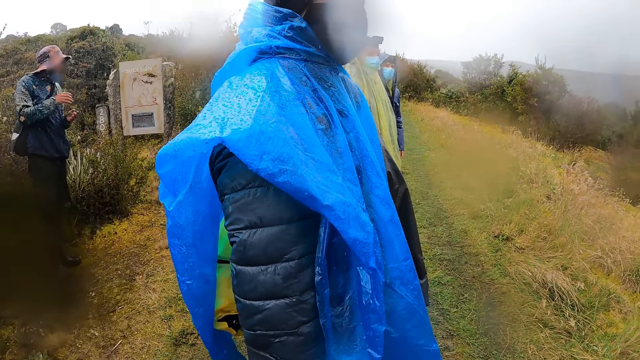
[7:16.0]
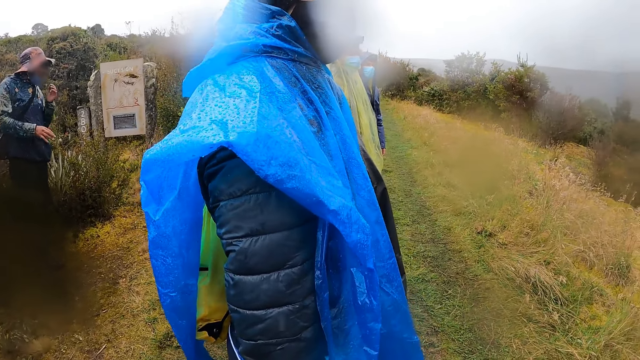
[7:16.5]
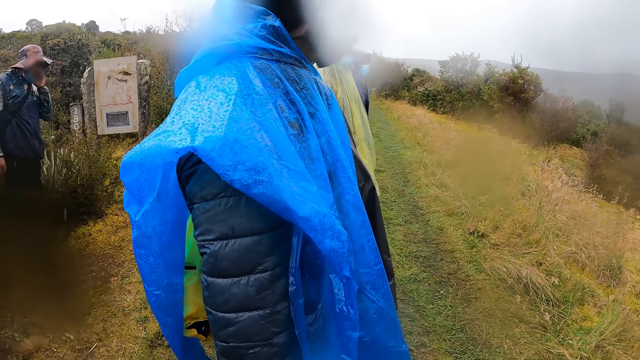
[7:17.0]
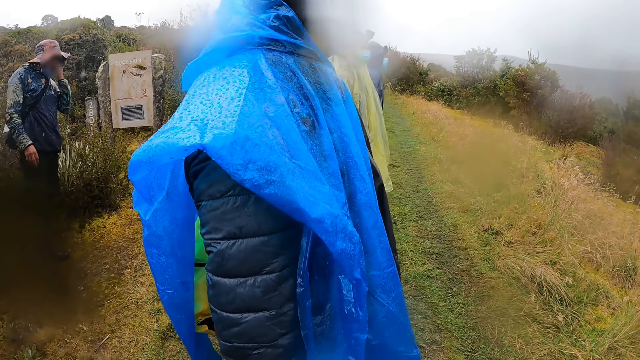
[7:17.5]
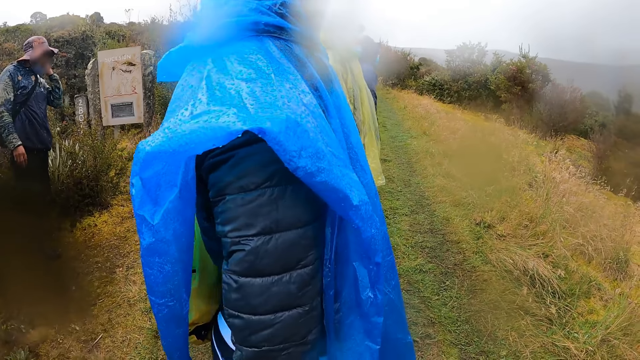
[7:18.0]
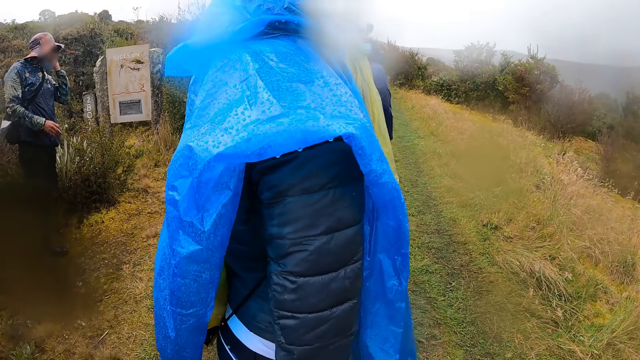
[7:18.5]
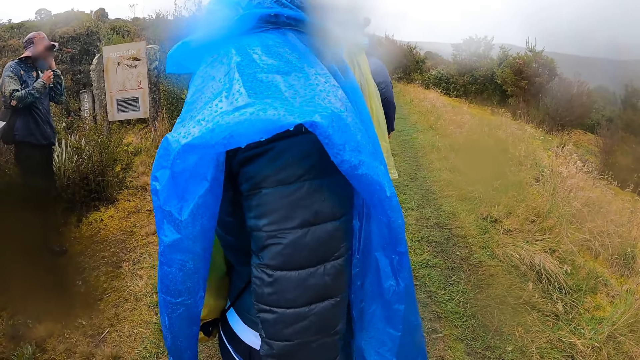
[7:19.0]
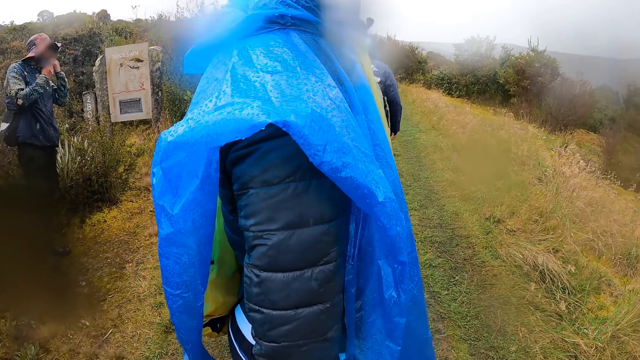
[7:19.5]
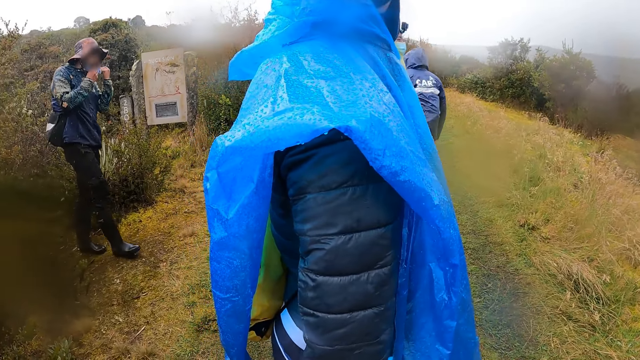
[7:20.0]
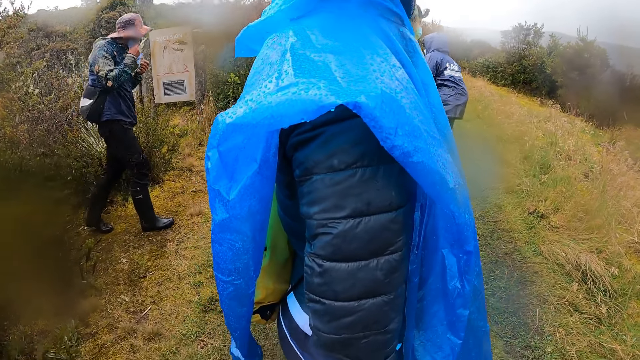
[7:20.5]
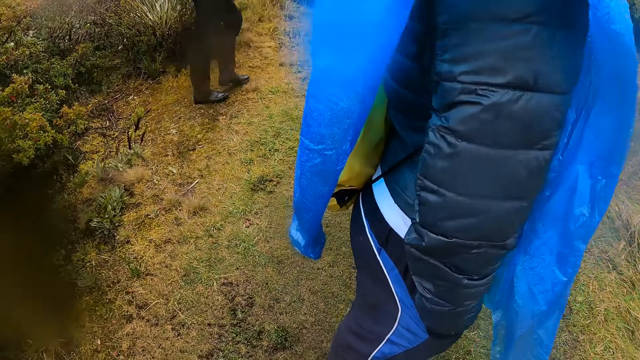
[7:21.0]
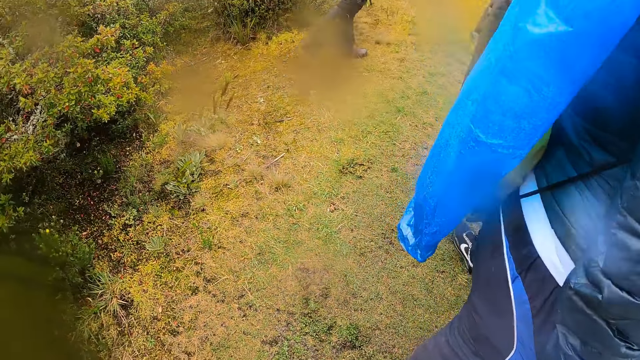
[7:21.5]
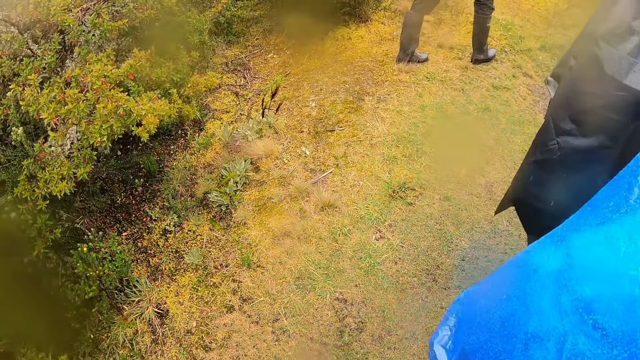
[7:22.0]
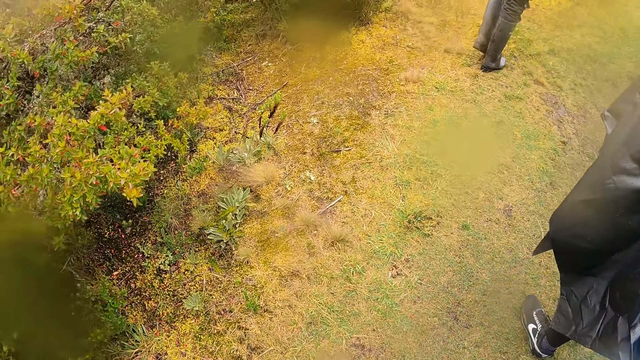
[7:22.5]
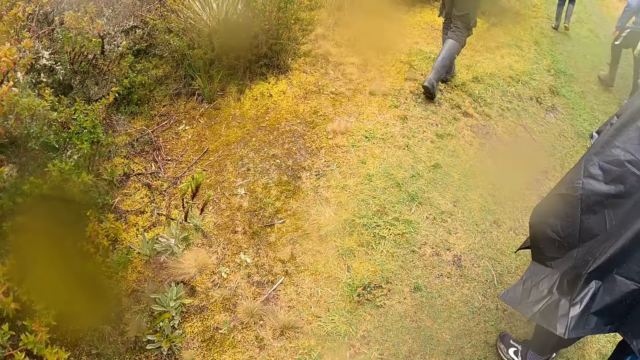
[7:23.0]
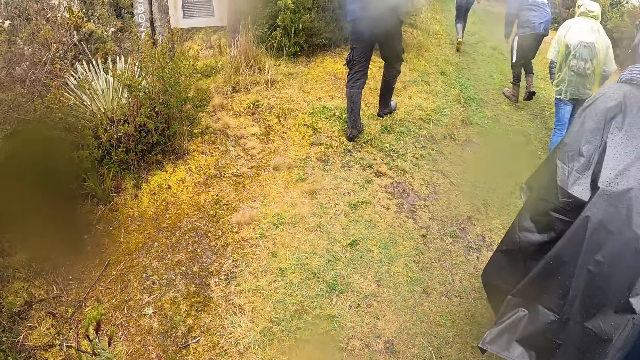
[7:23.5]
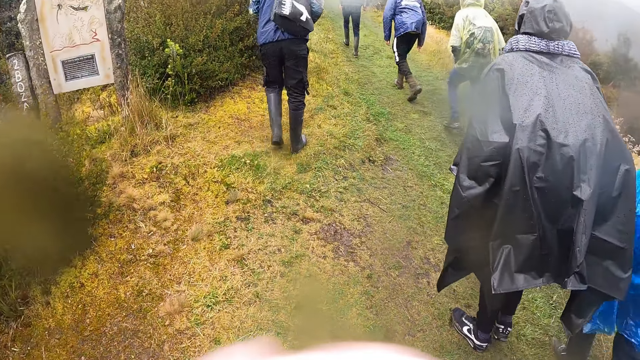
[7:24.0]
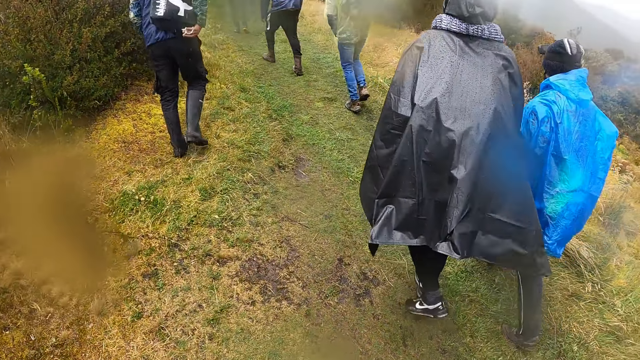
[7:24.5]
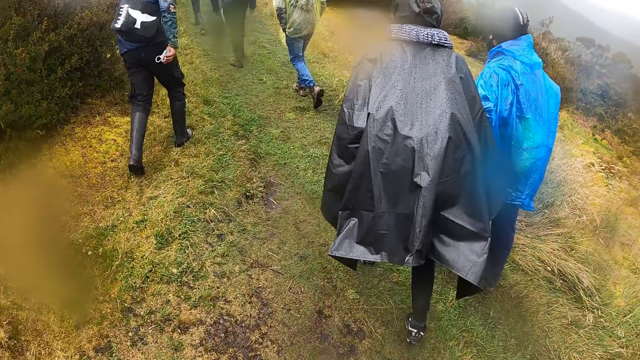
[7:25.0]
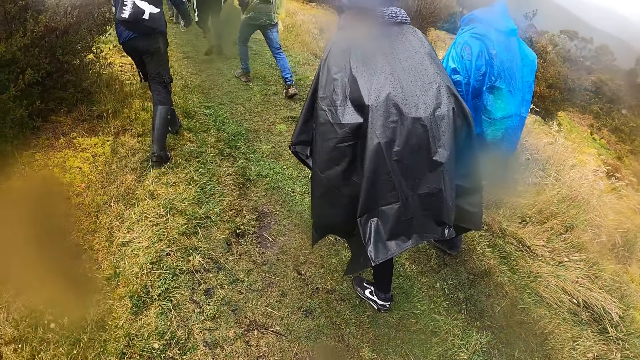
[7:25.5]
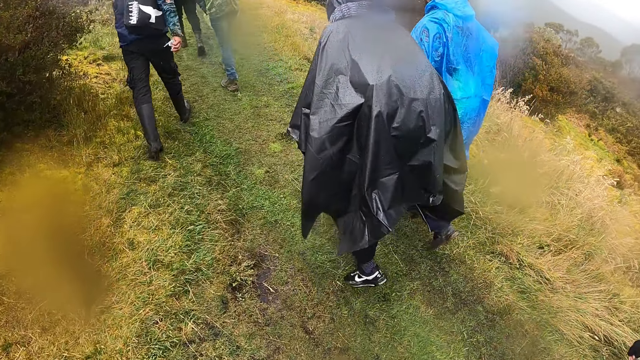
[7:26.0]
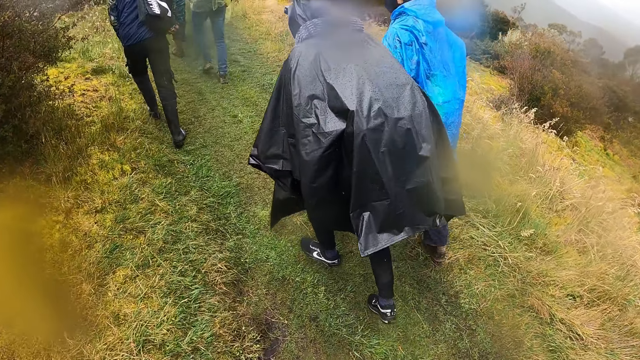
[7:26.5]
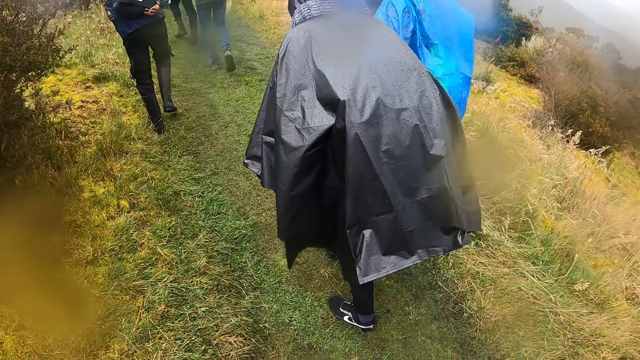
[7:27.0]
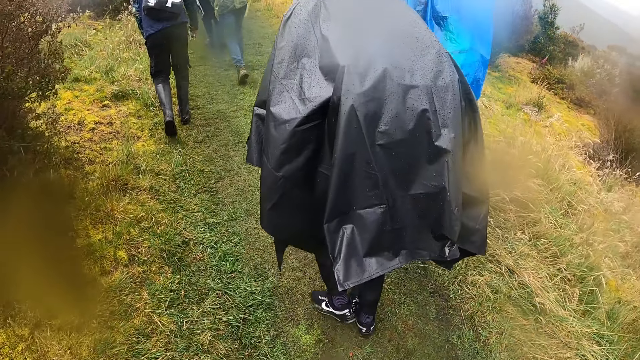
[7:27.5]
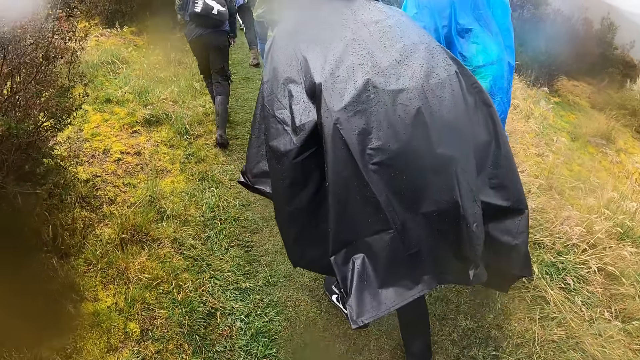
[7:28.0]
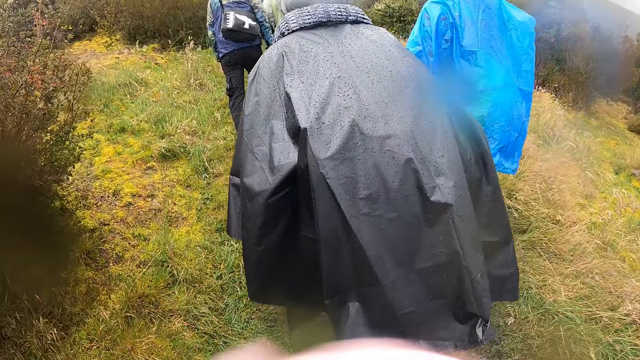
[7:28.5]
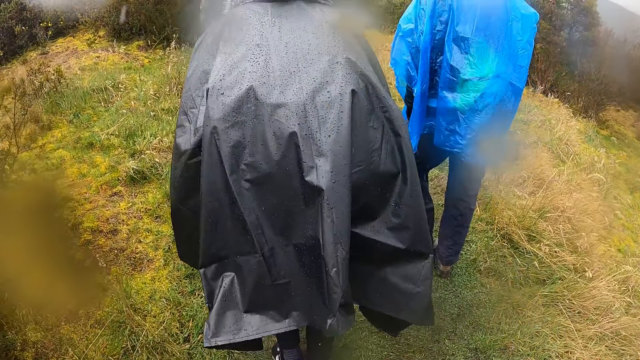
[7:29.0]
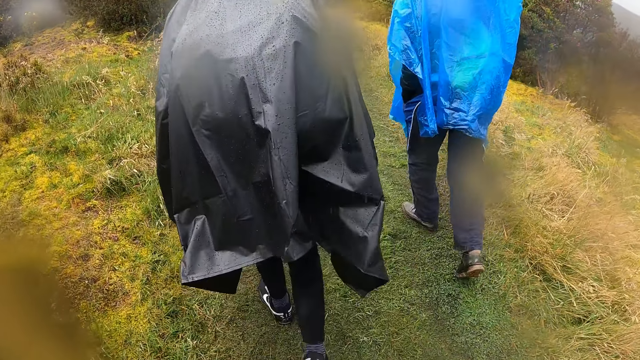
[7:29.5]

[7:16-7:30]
A man rubs his hands together. The man scratches his left ear with his left hand. The man touches his nose mask on his face with his left hand. The man removes his nose mask from his face with his right hand. The camera wearer and the friends walk. The man touches his backpack with his right hand.

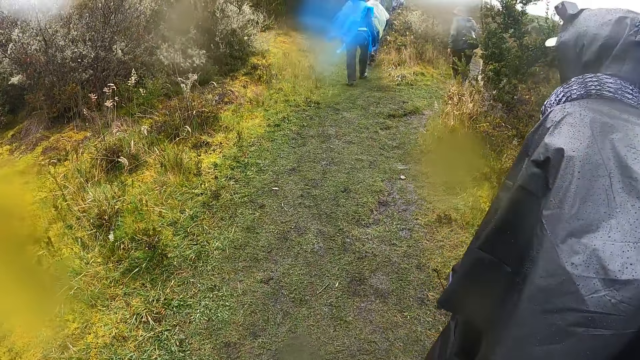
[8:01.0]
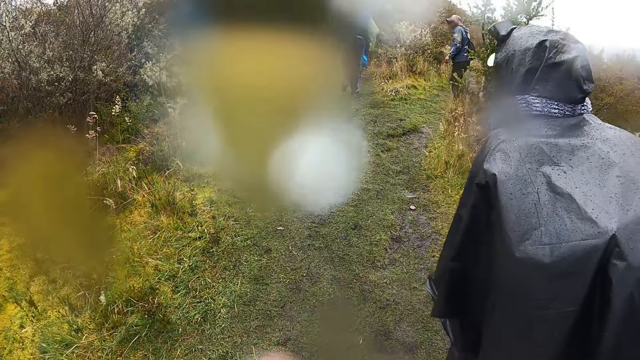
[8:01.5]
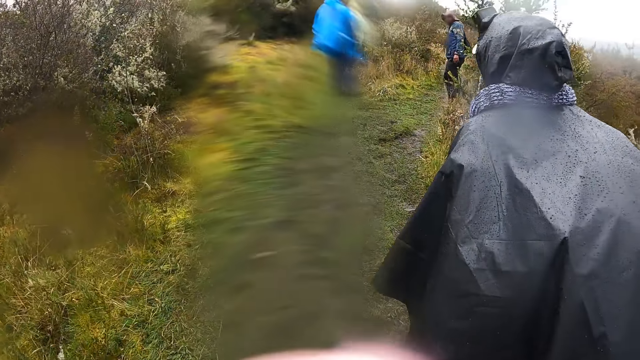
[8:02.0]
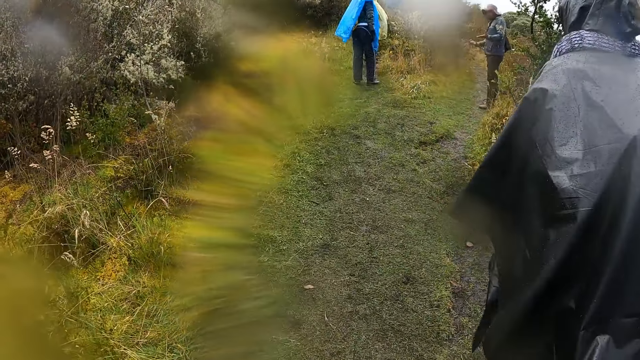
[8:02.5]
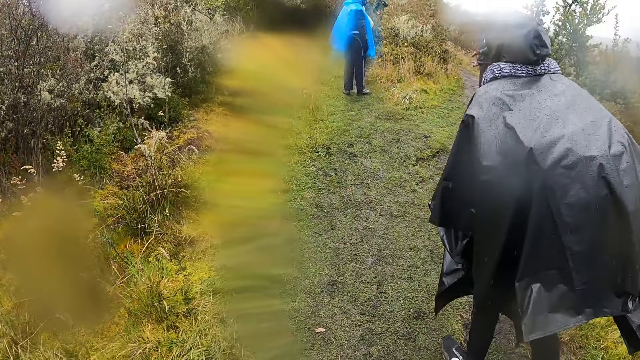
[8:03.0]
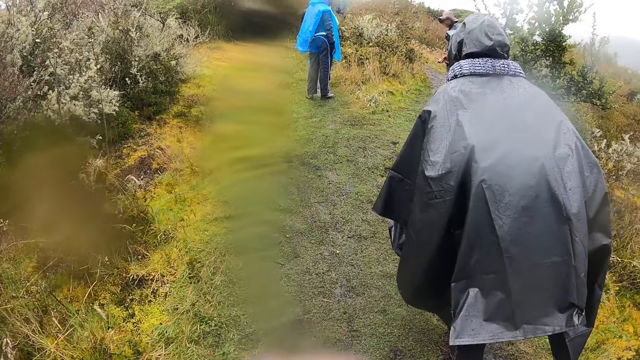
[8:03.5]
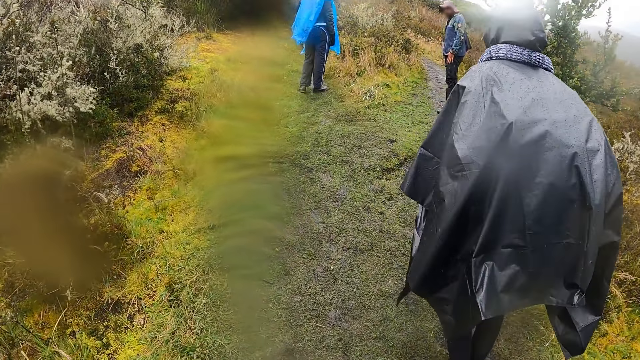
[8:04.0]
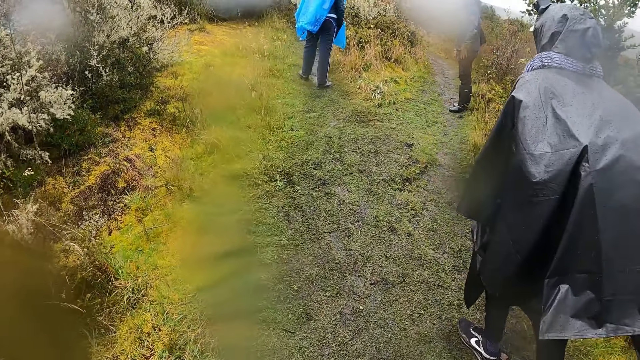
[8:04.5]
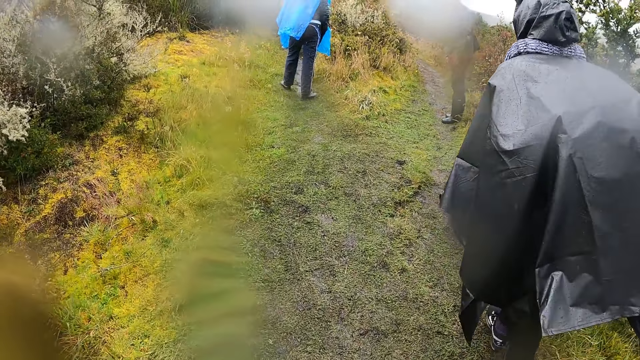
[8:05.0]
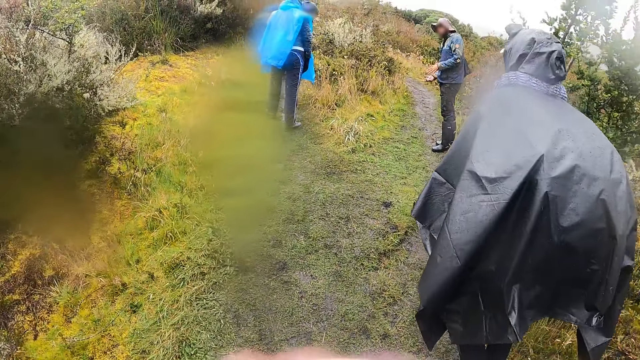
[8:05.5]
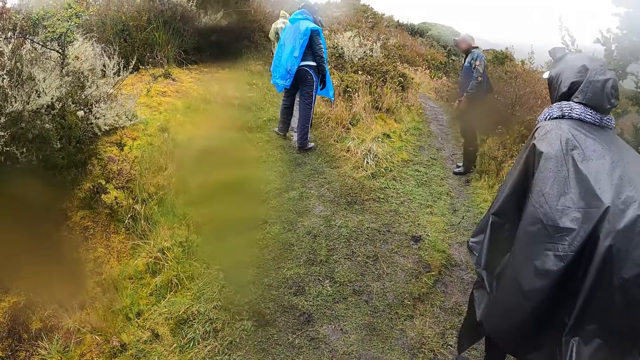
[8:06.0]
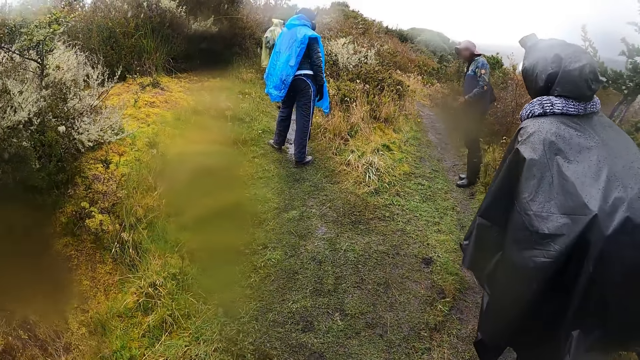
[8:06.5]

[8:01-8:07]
A man gesticulates with his hands. The man touches his trousers with his hands. The man gestures with both hands and touches his trousers with his hands.
